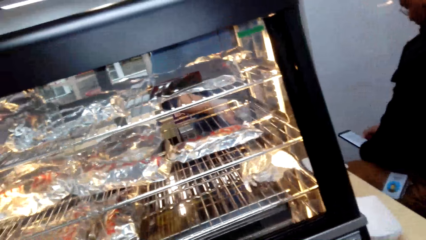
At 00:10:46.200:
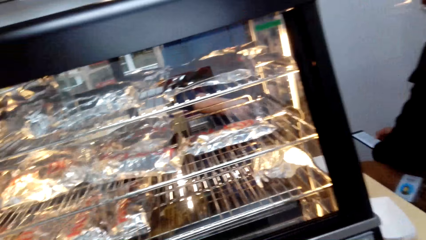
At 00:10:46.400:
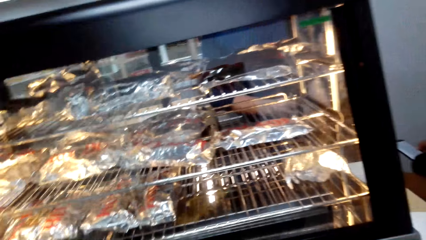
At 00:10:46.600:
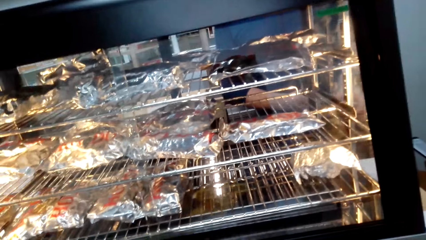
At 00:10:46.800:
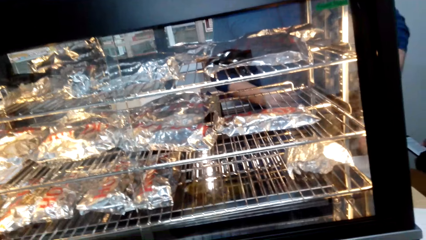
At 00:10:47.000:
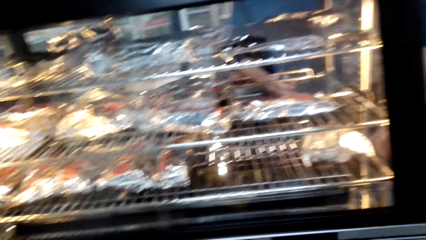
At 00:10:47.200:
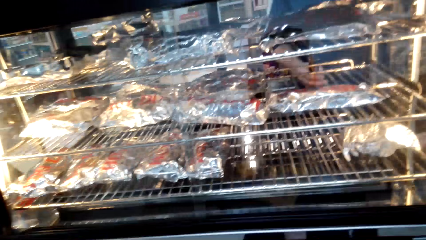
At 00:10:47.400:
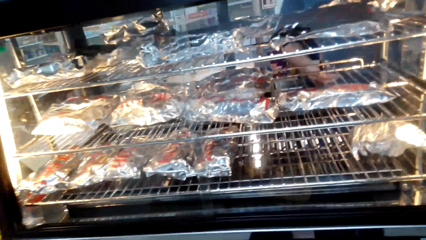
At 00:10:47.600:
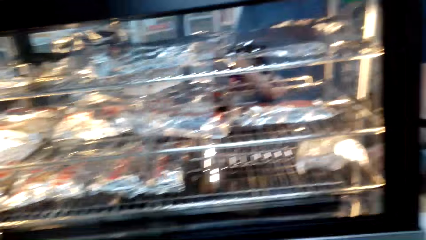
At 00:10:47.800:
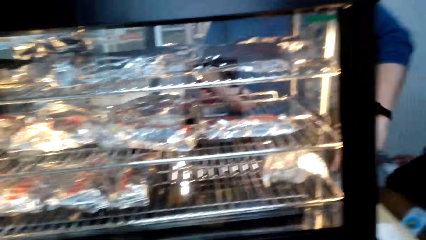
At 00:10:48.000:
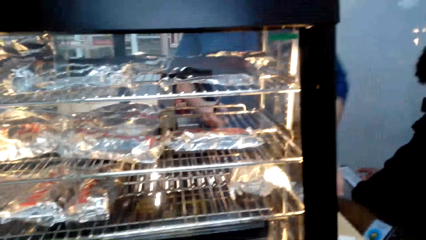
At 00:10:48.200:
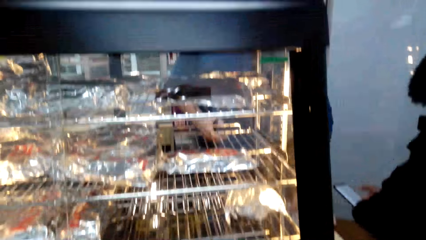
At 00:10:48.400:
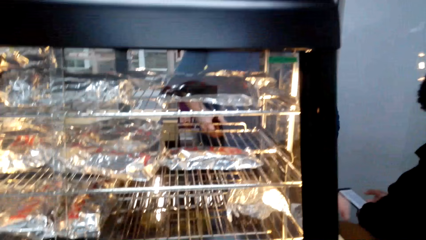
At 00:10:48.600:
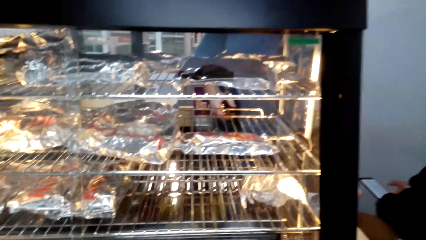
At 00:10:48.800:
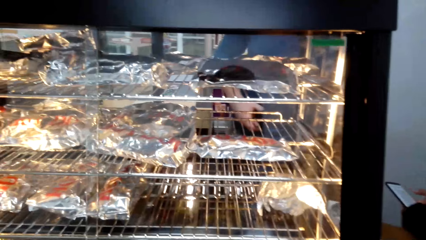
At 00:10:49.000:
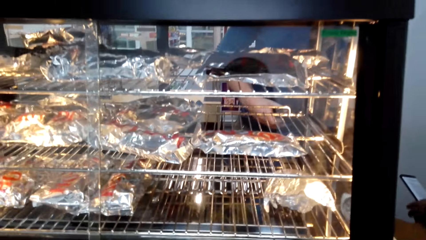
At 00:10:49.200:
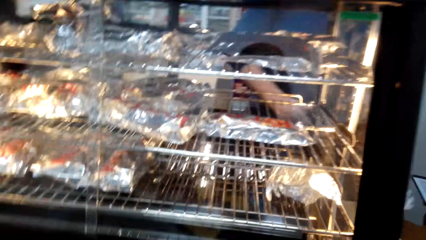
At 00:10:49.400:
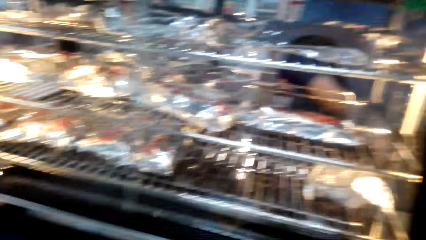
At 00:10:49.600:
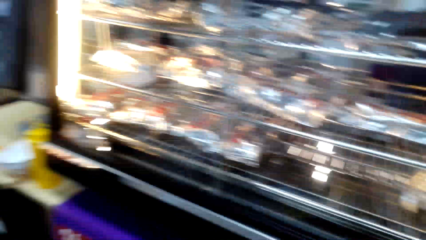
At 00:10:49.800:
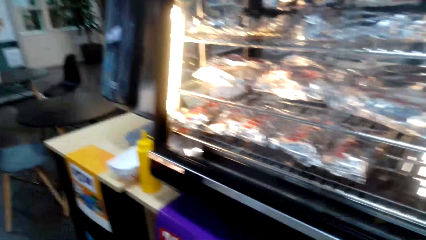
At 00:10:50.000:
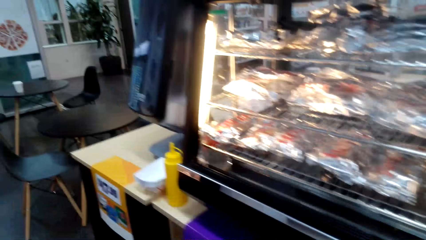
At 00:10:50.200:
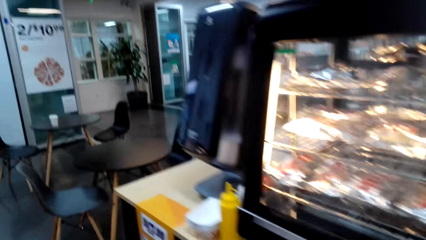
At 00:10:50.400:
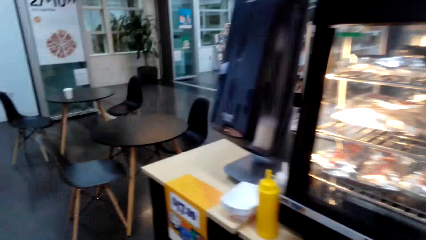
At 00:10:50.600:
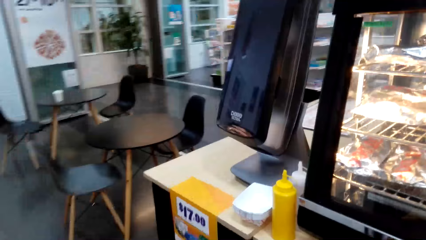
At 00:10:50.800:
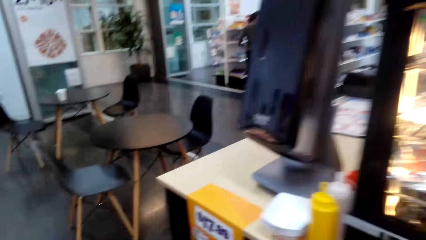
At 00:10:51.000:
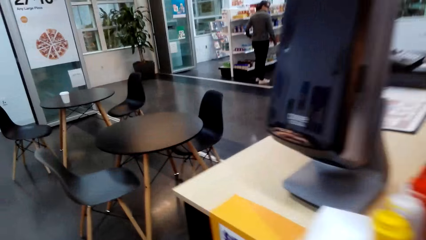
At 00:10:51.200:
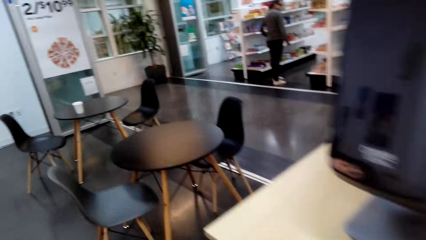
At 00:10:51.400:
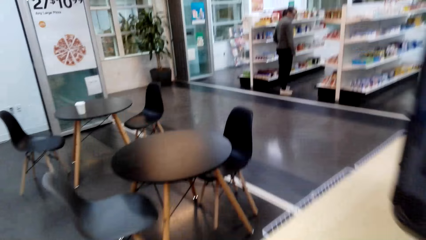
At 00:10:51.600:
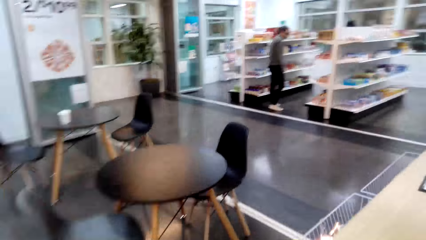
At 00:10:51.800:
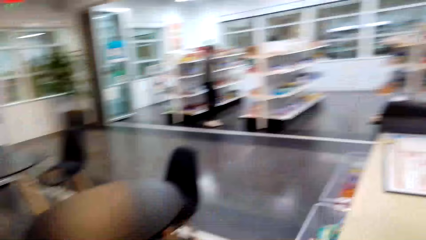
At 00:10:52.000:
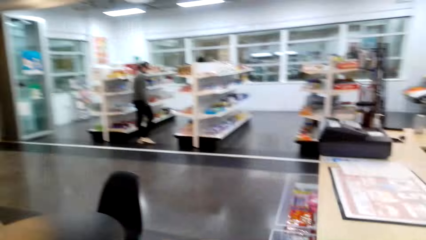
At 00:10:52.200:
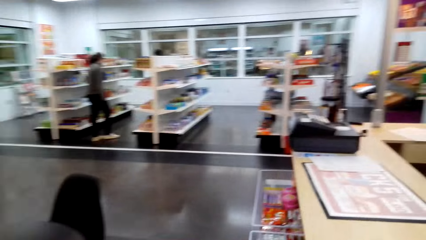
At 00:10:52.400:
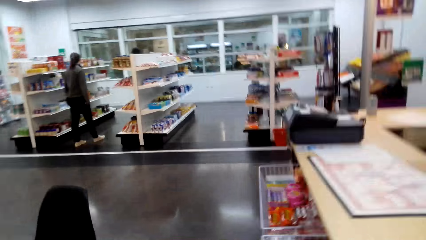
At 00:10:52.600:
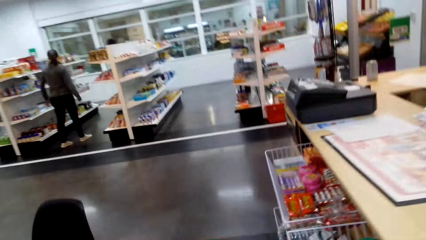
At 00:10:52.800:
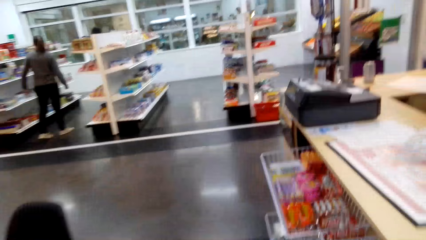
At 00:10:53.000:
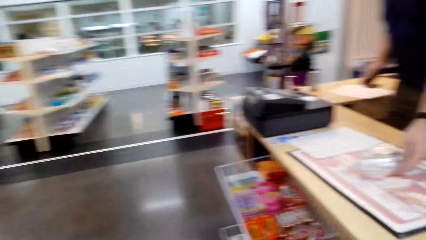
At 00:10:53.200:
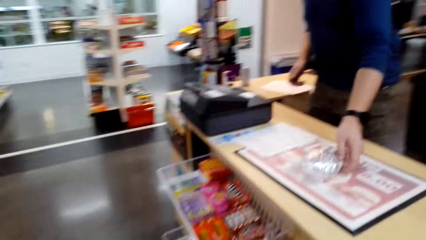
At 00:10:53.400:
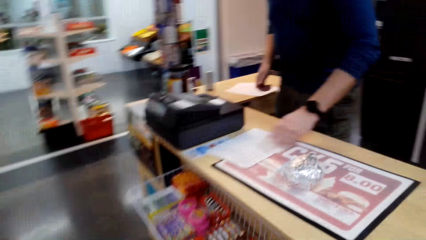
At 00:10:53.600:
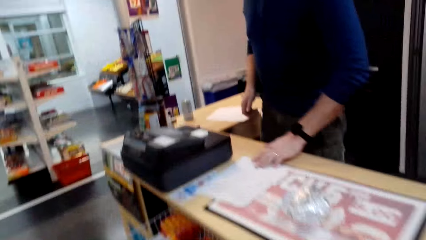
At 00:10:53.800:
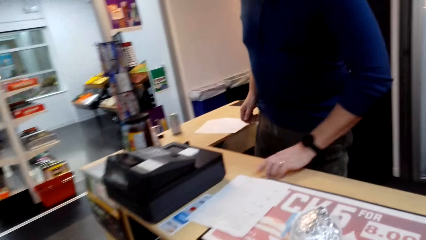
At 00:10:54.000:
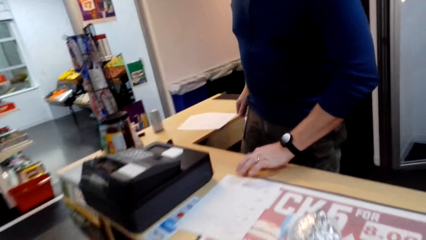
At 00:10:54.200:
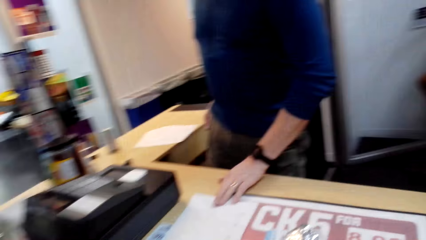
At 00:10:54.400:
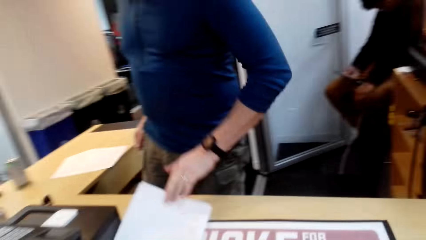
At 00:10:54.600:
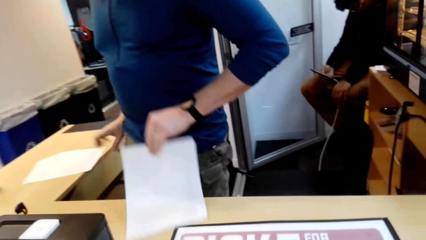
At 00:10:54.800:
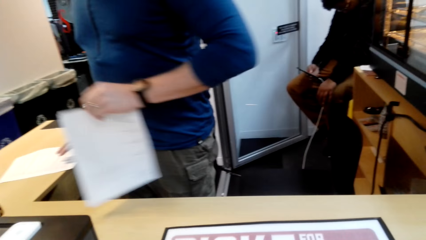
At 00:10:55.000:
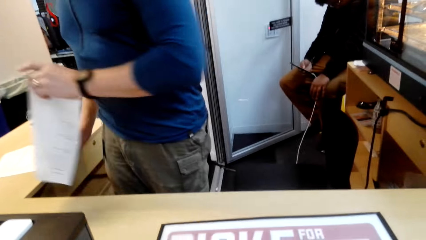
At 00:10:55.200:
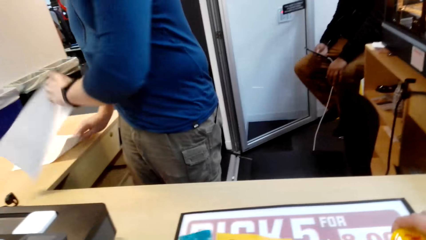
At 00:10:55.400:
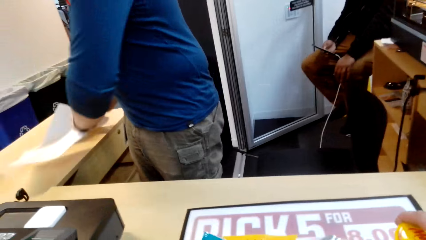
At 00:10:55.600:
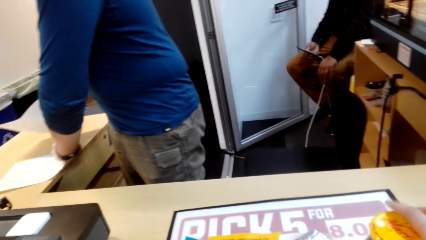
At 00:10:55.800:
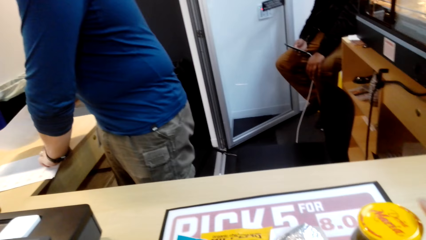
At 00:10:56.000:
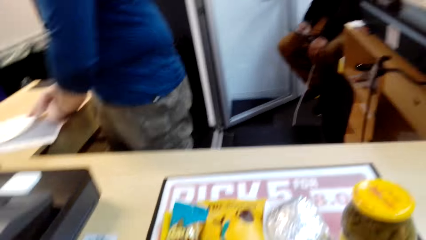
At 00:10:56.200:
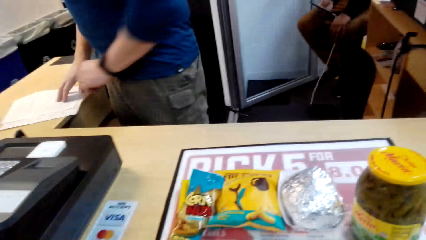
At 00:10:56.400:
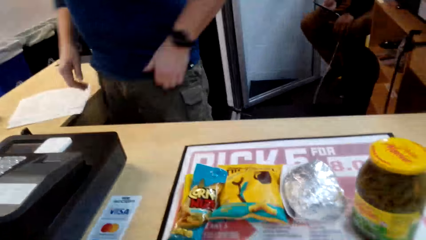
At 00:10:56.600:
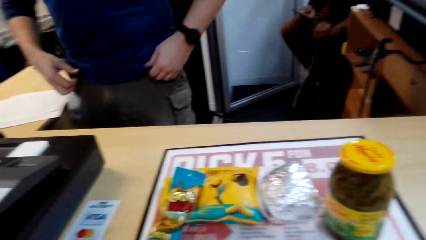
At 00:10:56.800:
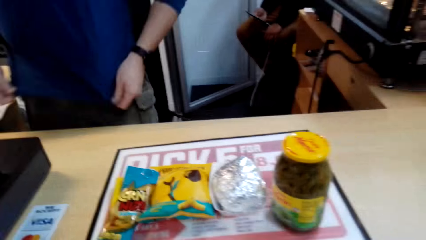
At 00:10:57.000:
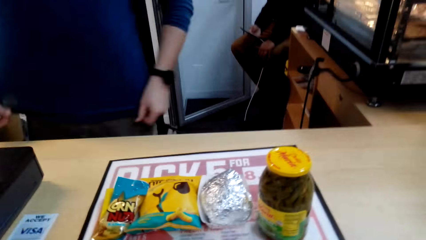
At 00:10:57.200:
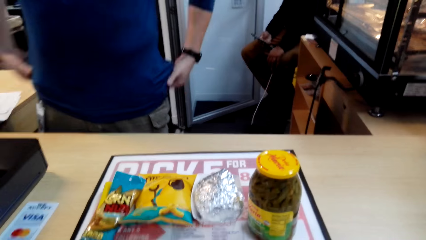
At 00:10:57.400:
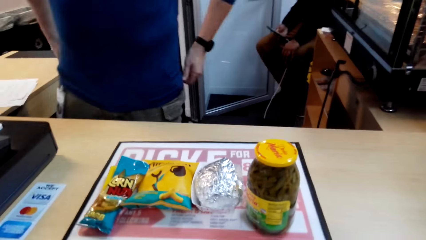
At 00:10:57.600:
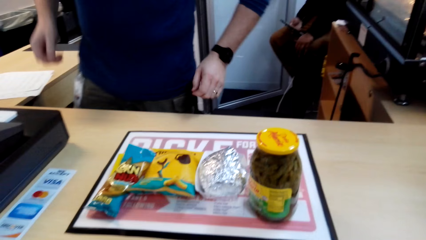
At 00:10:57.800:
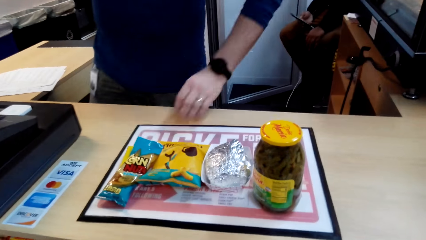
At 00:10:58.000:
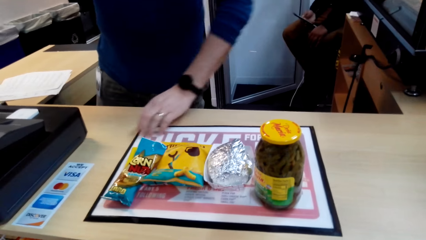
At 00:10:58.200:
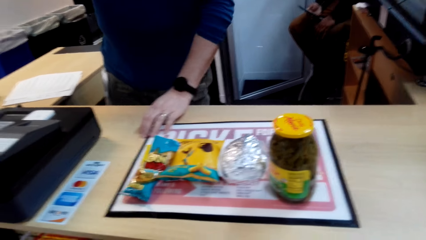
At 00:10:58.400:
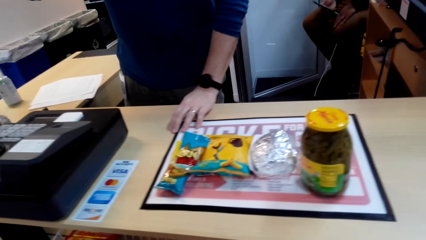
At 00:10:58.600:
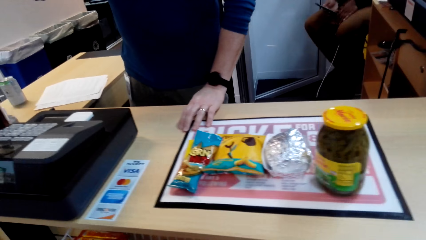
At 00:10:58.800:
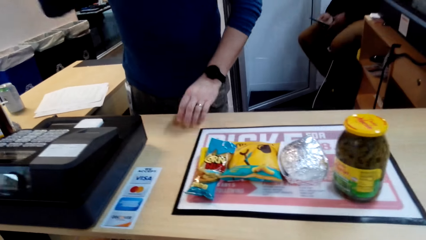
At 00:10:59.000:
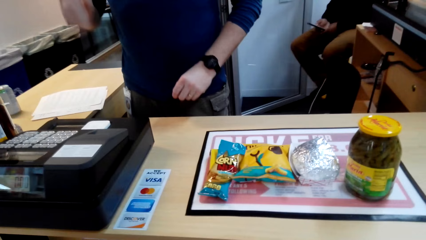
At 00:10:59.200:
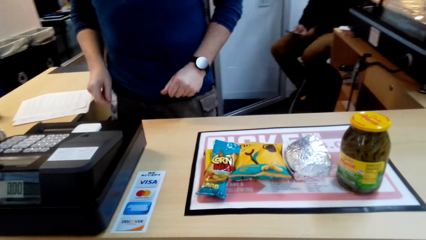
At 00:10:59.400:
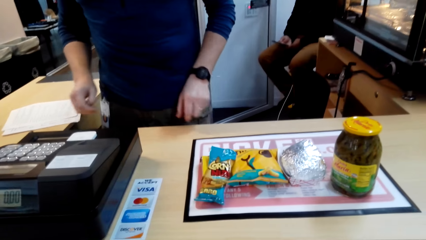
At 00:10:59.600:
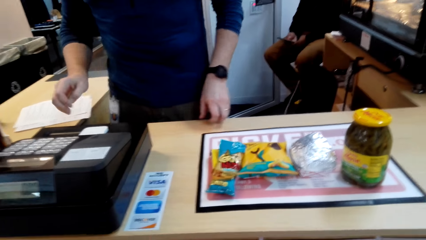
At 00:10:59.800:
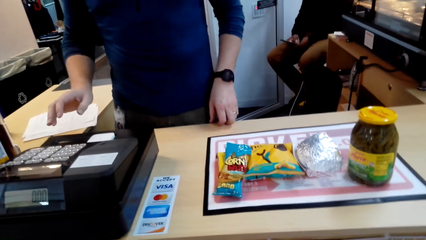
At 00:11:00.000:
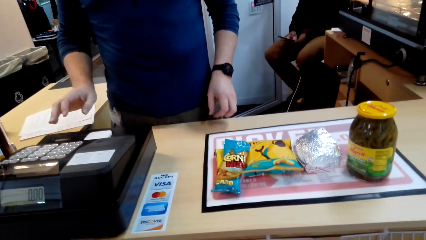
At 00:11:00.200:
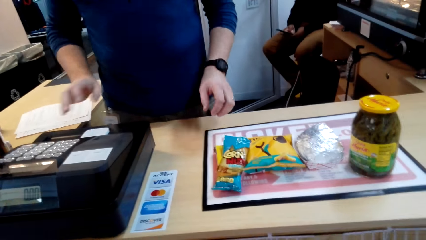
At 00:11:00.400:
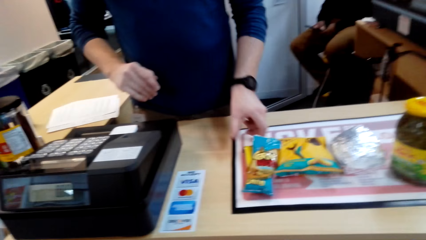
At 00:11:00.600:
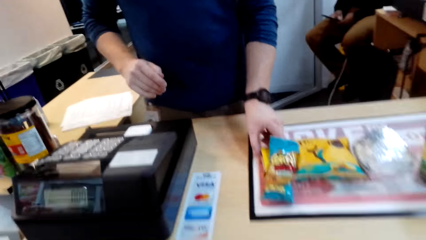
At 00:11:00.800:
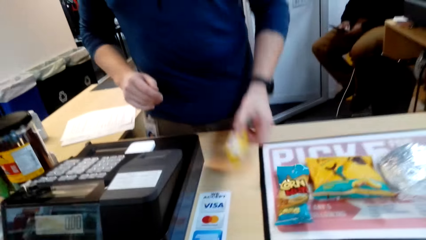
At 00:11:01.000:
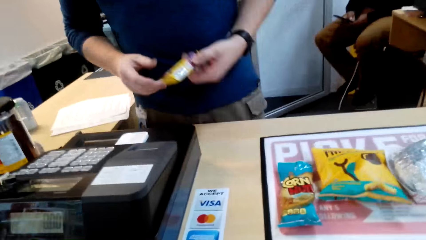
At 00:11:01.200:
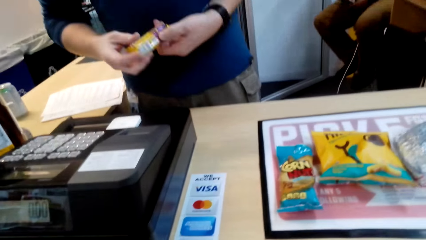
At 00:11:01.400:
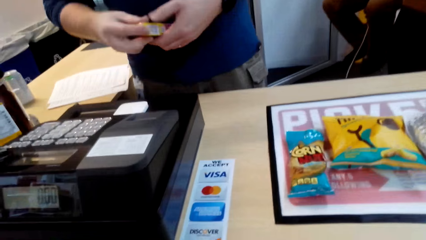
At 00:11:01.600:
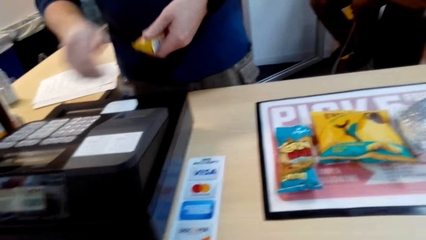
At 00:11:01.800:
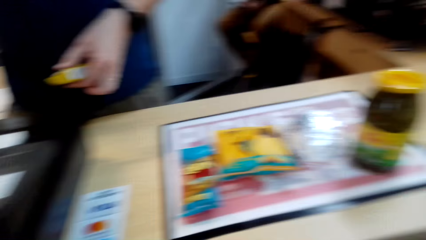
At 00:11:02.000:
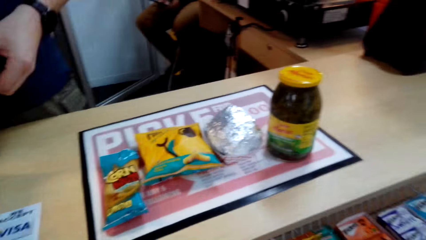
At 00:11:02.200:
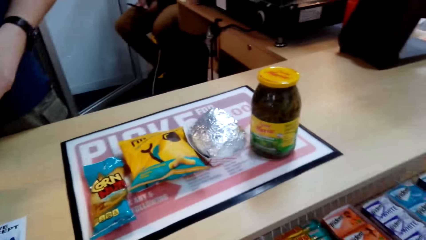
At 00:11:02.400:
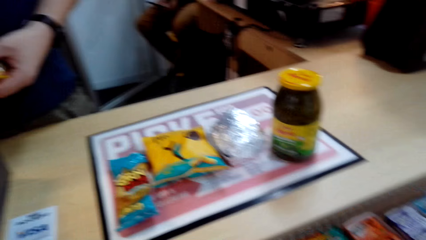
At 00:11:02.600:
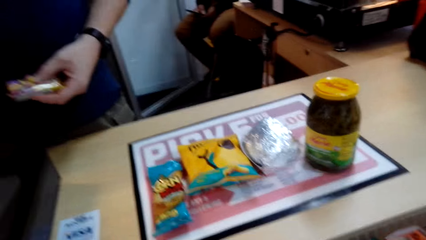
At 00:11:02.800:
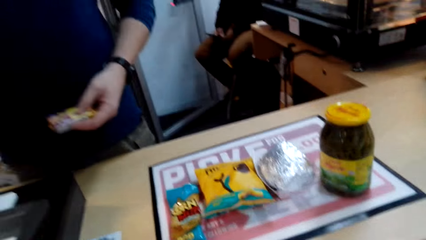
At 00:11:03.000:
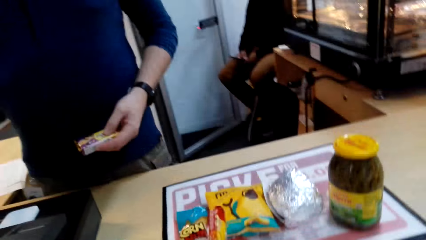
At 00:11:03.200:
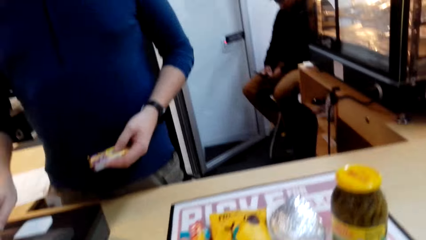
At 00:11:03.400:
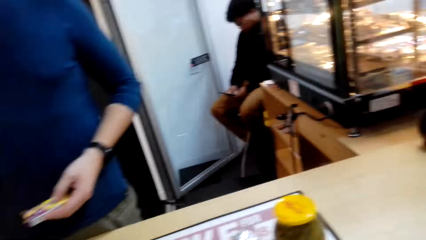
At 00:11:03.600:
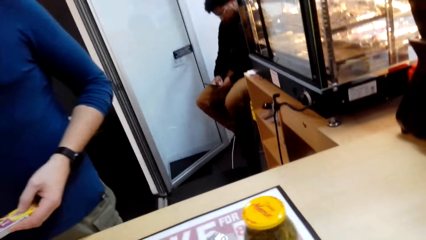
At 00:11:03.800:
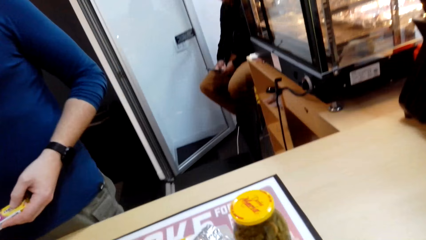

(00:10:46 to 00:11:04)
The cashier puts the food aside. The camera wearer stares at the display cabinet. They walk towards the cashier, to the counter. The cashier places the snack on the counter. The camera wearer walks towards the cashier. The cashier moves a paper on the counter, picks up the sheet of paper, picks up another sheet of paper, places the sheet of paper on the counter, and places the sheet of paper on top of another sheet of paper. The cashier turns towards the camera wearer and pulls on his jacket. The camera wearer talks to the cashier. The cashier presses a button on the billing machine, picks up the bar of chocolate, and holds the bar of chocolate with both his hands. The camera wearer talks to the cashier. The cashier presses buttons on the billing machine.
